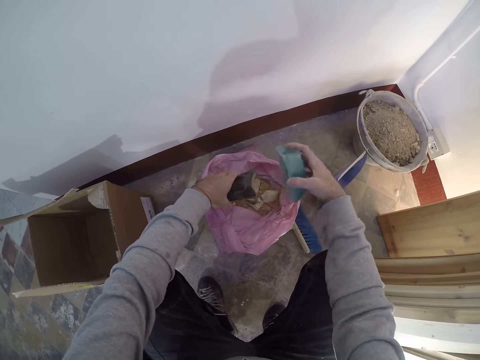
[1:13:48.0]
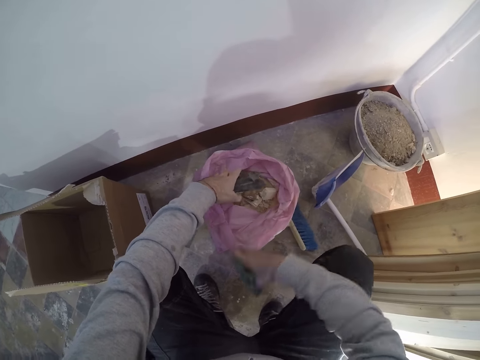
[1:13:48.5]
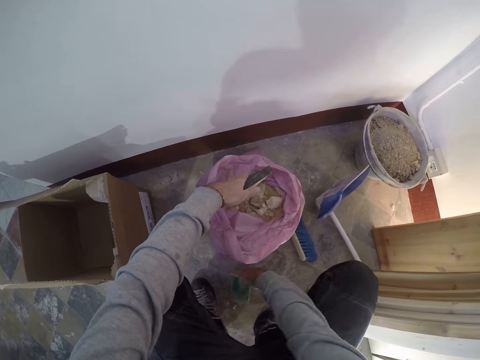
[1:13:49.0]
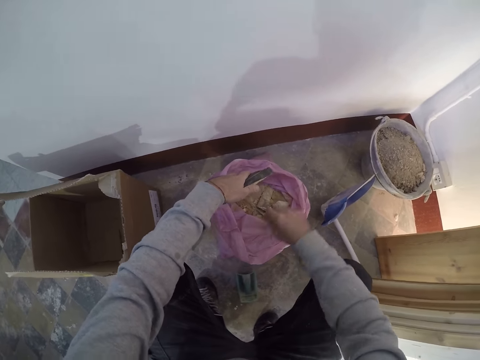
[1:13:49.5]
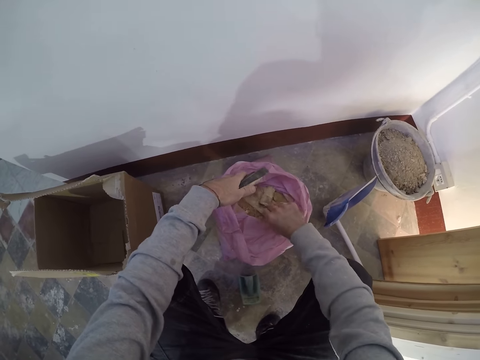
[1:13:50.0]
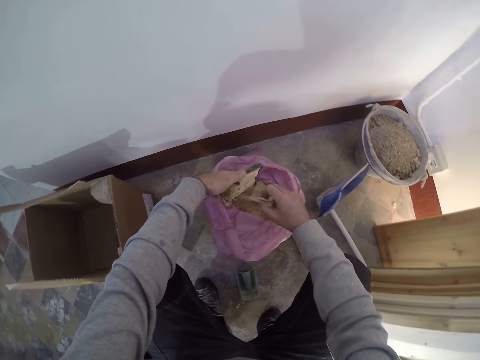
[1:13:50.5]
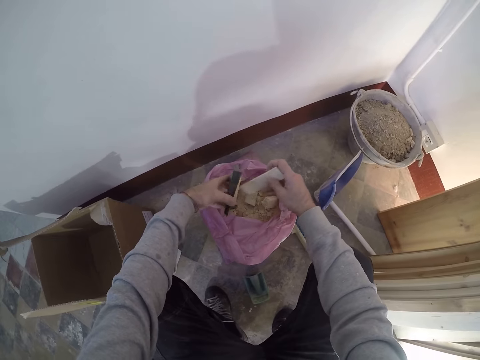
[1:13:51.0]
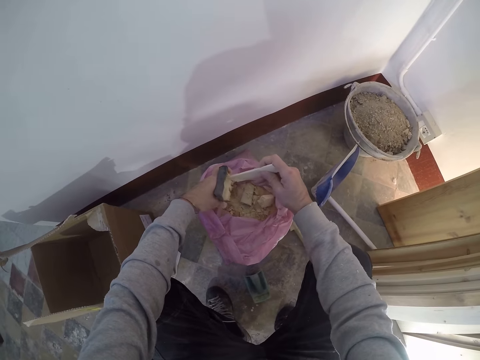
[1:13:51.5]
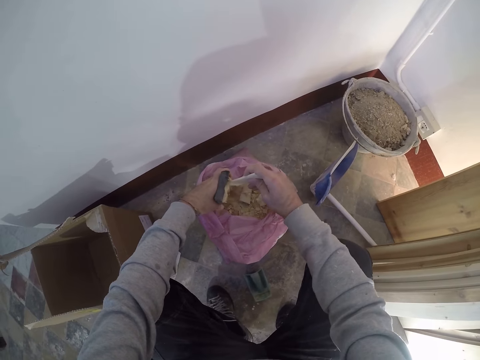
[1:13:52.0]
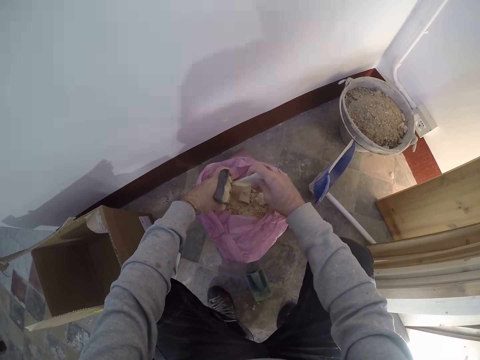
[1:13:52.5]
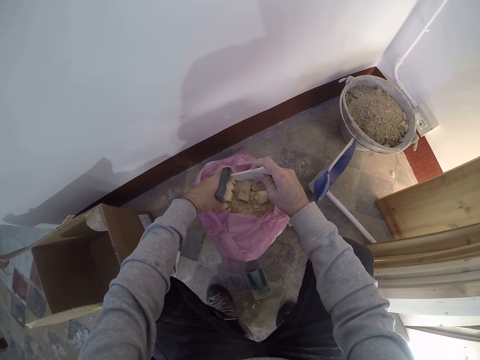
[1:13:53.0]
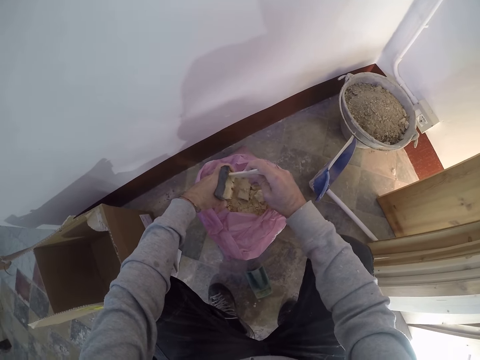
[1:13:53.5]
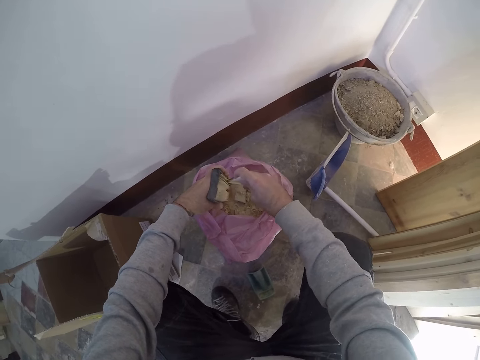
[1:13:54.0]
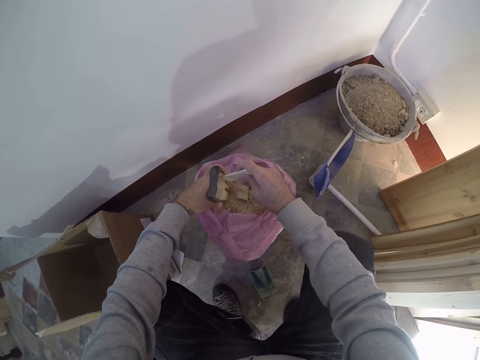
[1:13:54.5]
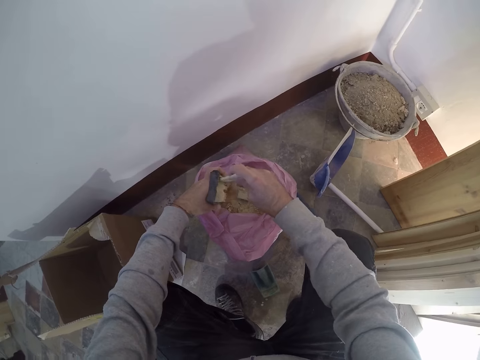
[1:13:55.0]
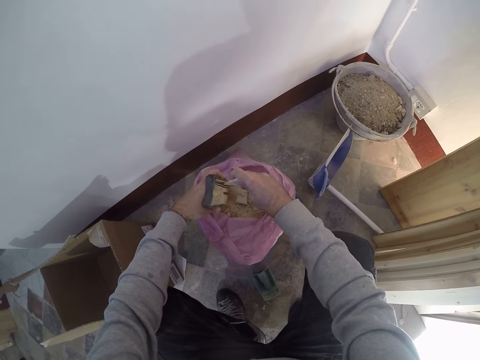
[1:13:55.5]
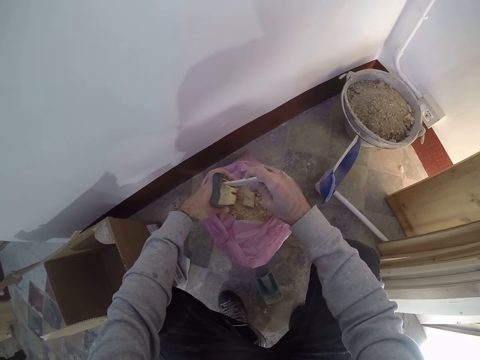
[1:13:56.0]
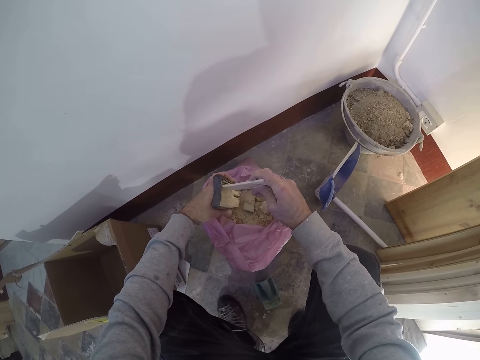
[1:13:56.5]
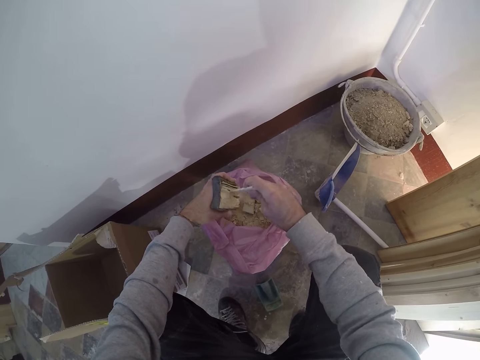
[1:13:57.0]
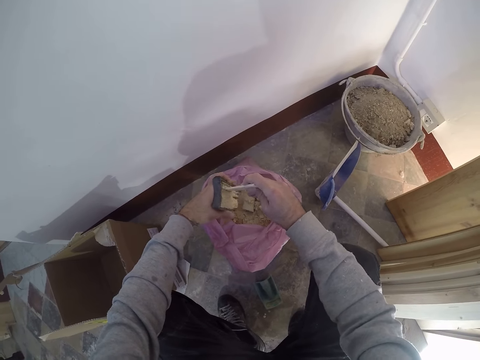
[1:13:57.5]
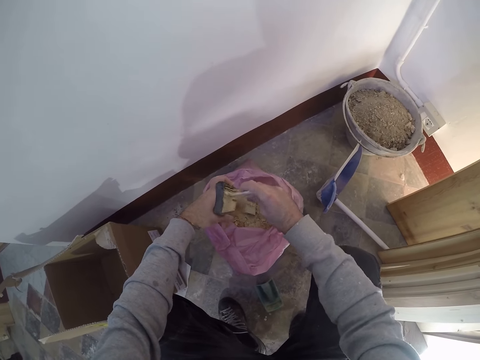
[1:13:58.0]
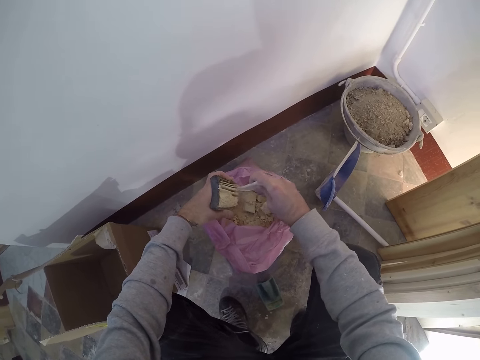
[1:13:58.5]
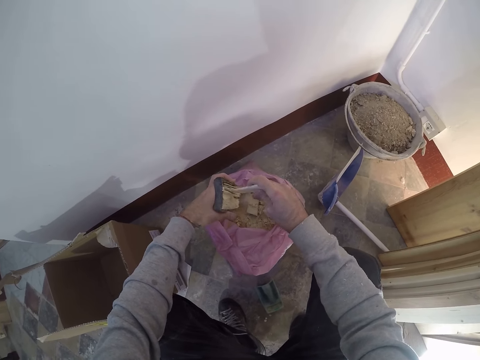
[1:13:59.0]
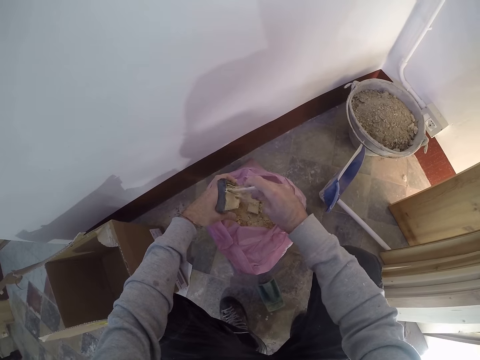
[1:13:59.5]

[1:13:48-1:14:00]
The camera wearer puts the dust canister cover on the floor with his right hand. He picks up a small plank from the nylon with his right hand. He scrapes dust from the dust canister filter with the small plank in his right hand.

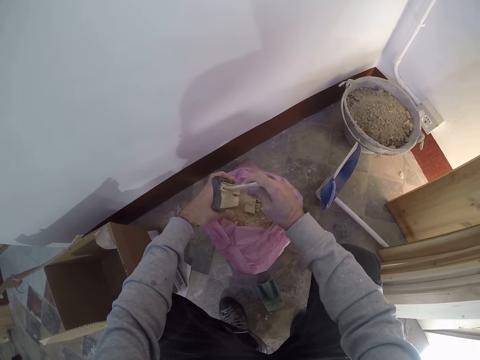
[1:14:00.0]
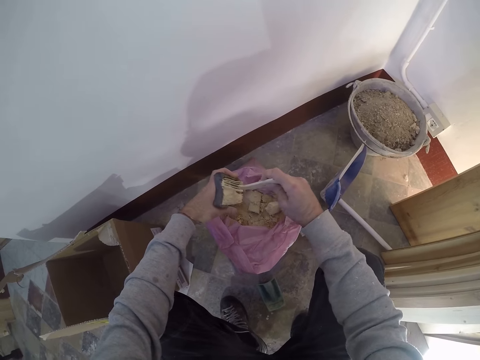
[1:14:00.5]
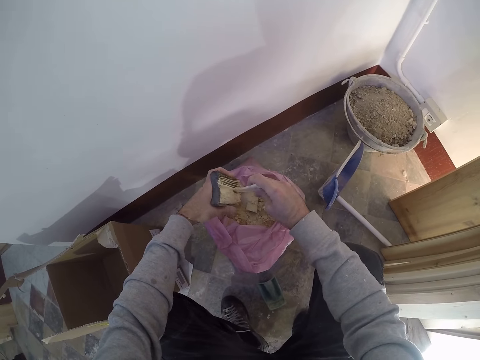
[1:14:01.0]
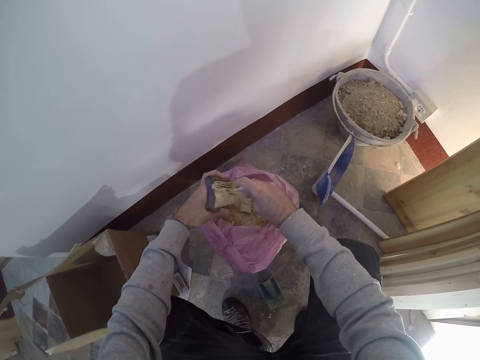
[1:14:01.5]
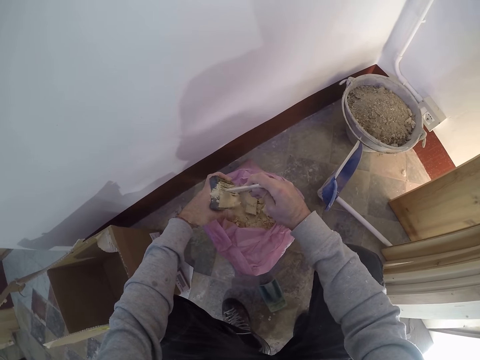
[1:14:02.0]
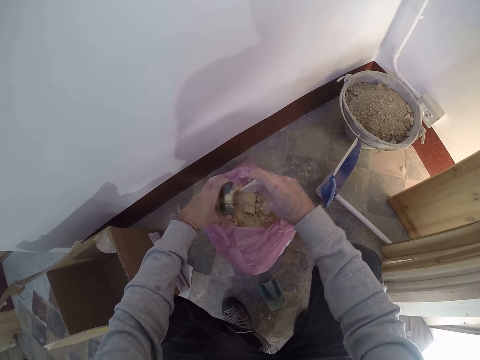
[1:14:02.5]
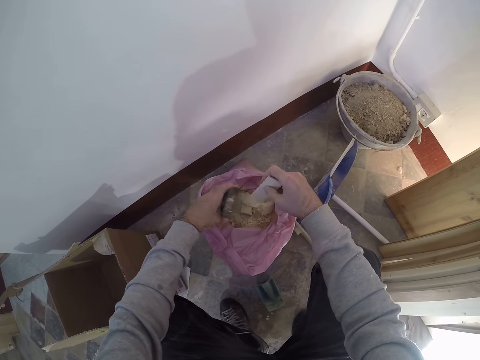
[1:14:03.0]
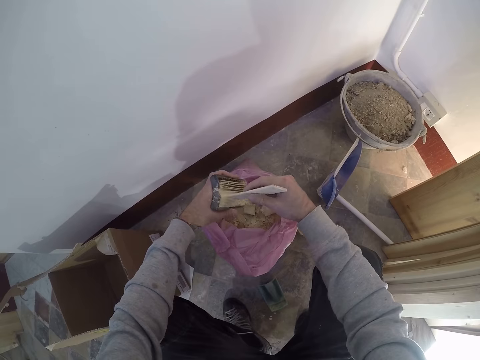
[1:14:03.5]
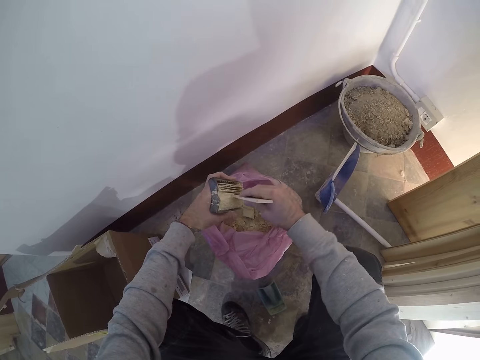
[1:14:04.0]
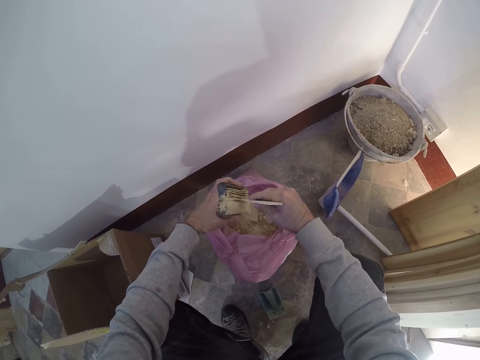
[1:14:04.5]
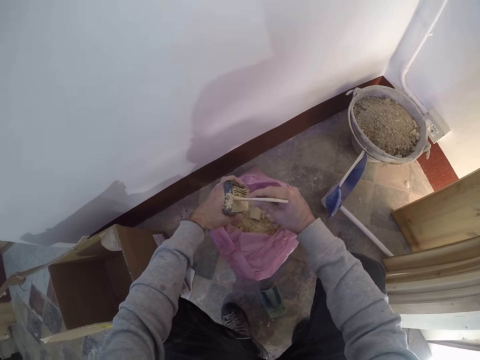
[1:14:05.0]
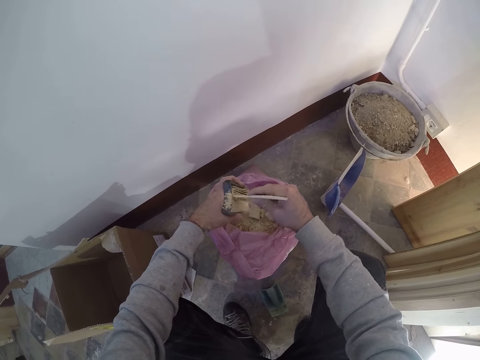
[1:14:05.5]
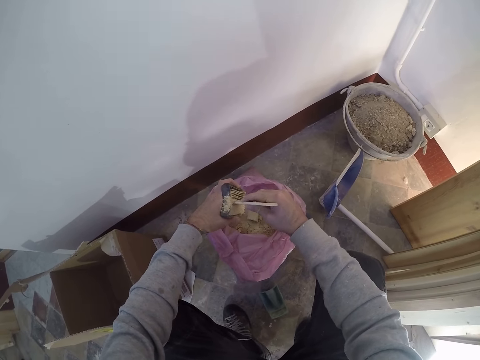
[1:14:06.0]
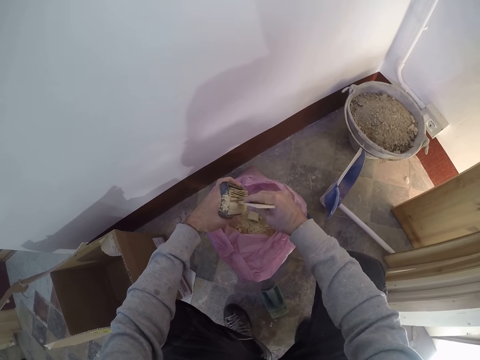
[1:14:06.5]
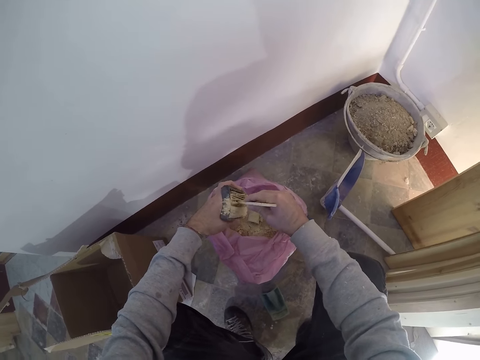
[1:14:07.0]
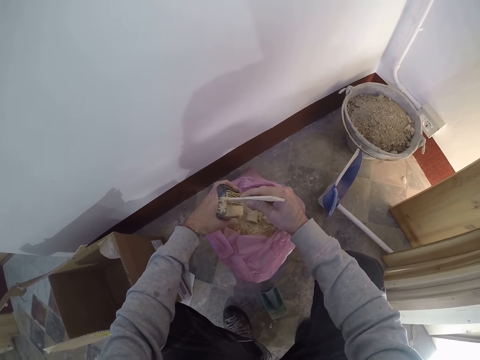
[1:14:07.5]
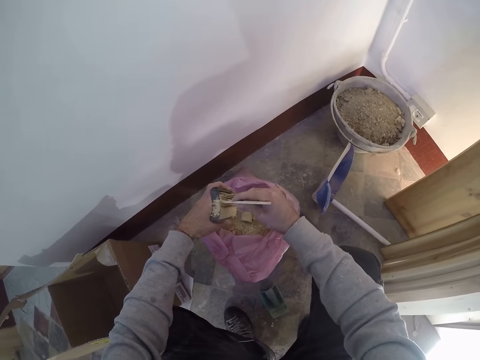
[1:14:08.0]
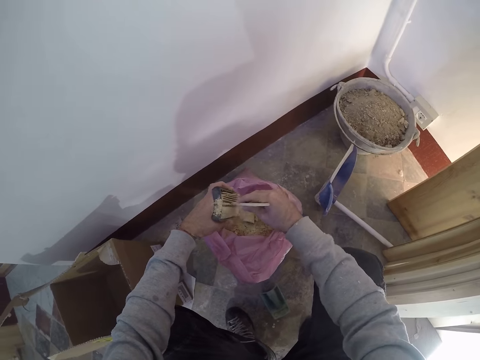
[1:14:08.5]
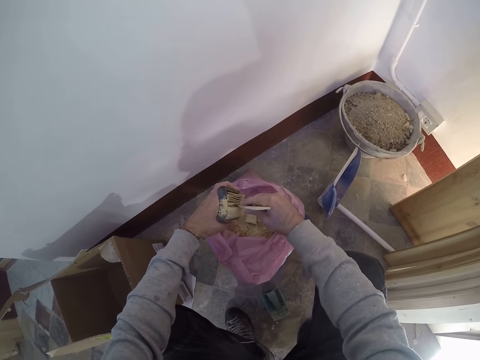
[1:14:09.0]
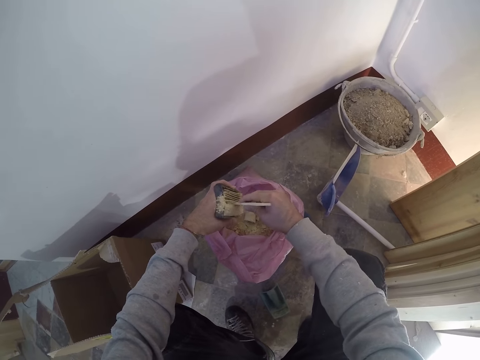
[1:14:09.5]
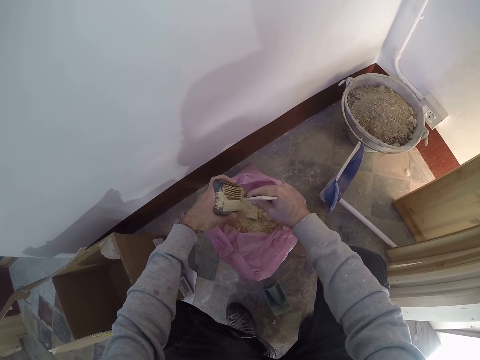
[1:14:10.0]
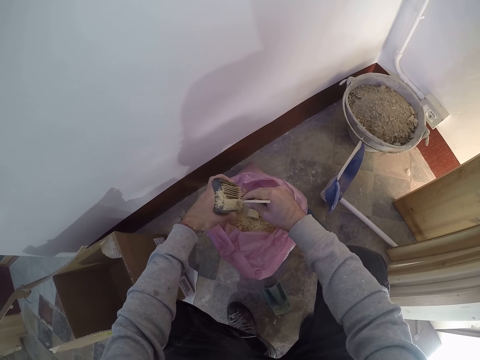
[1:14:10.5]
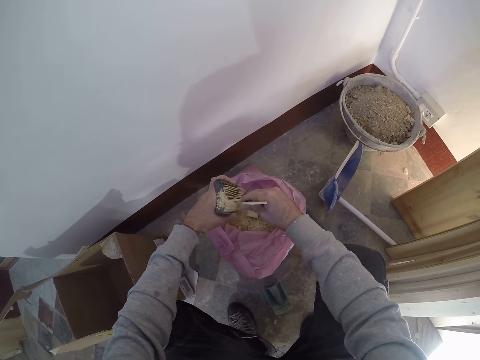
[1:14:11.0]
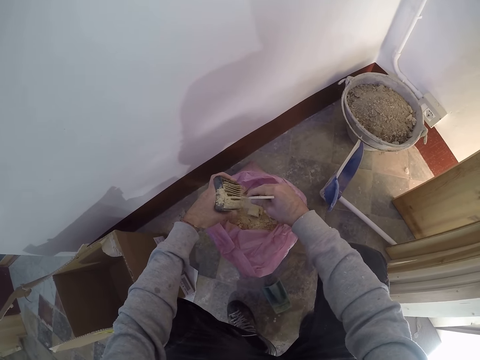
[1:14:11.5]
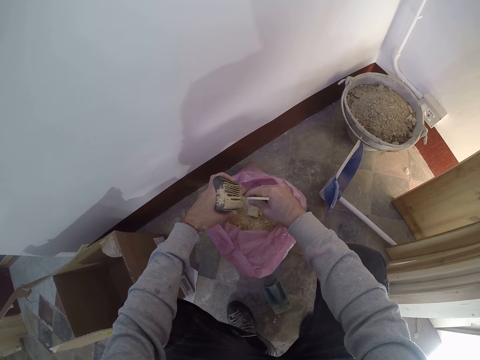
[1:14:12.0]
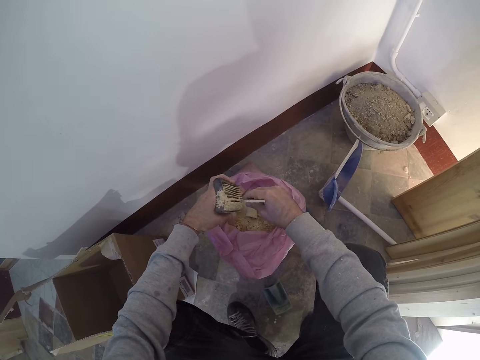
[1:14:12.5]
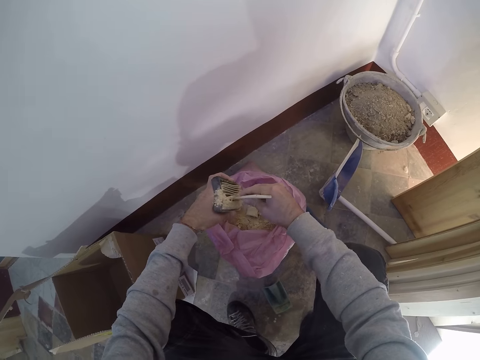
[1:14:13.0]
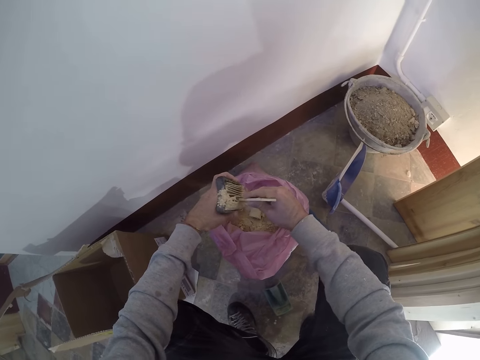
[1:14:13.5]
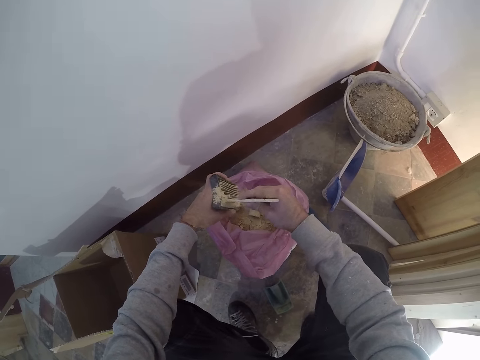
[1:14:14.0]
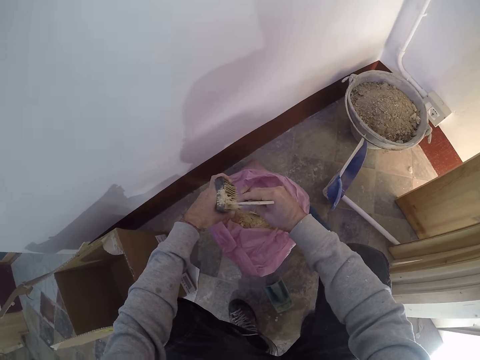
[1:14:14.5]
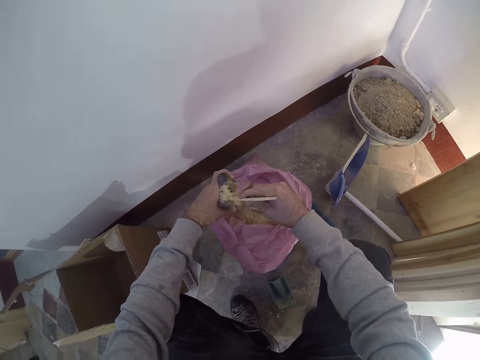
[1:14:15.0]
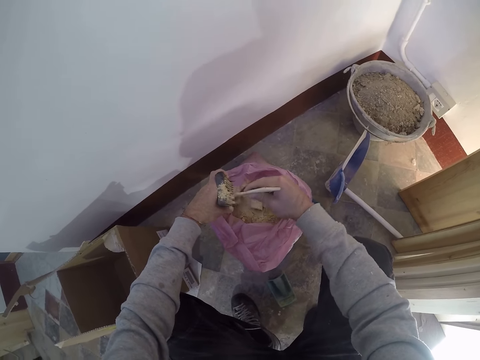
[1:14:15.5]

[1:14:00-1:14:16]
The camera wearer pours the dust from the dust canister filter into the nylon with his left hand. He scrapes dust from the dust canister filter with the small plank in his right hand.
